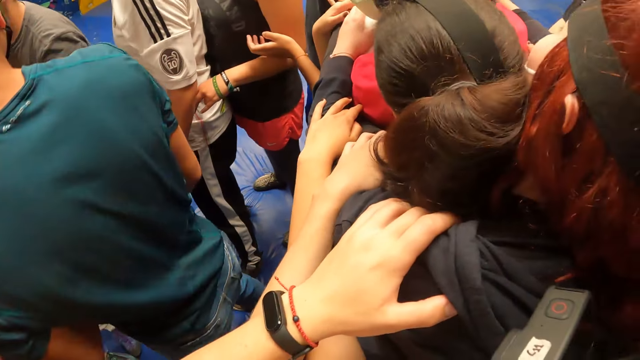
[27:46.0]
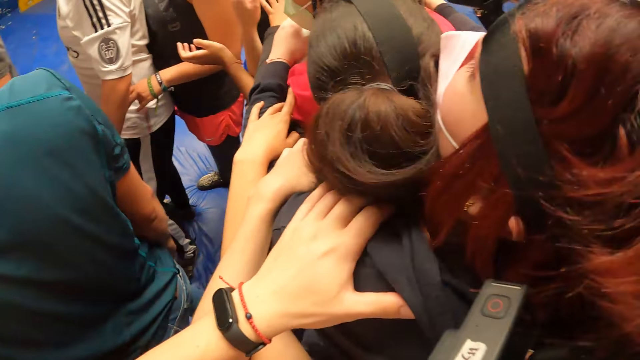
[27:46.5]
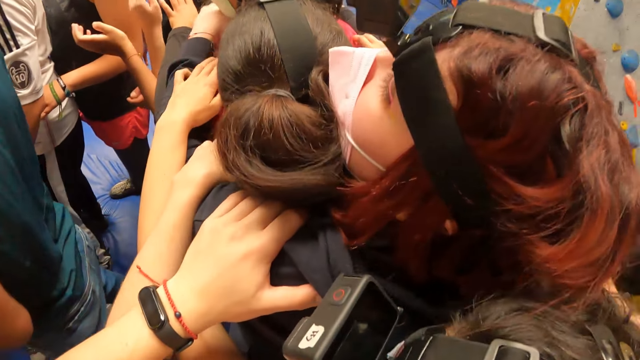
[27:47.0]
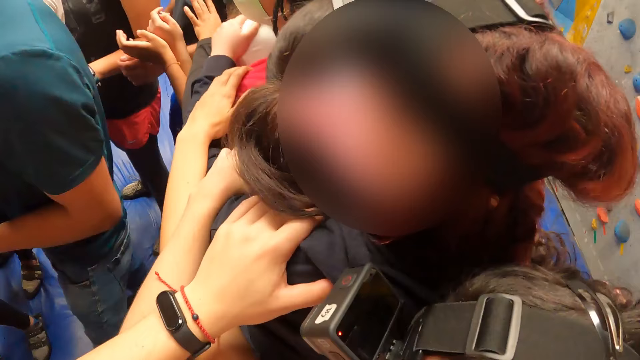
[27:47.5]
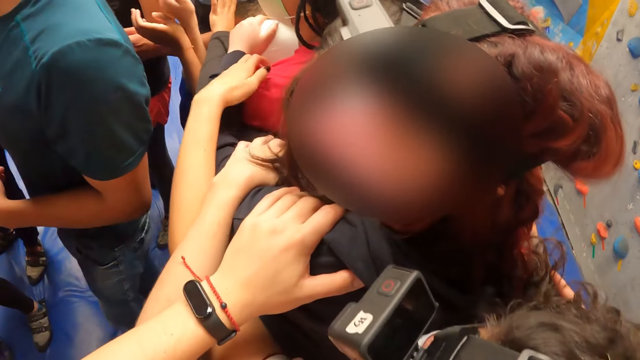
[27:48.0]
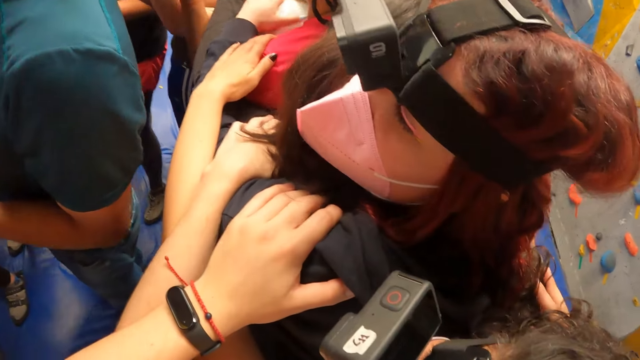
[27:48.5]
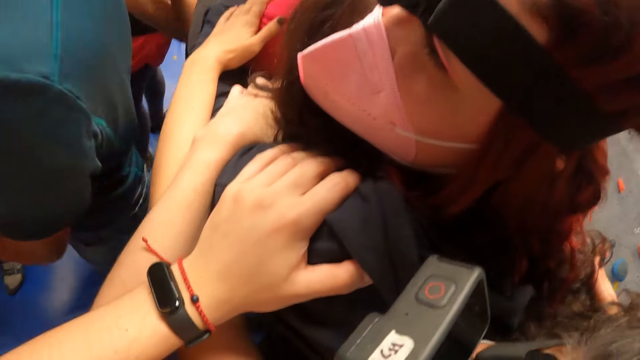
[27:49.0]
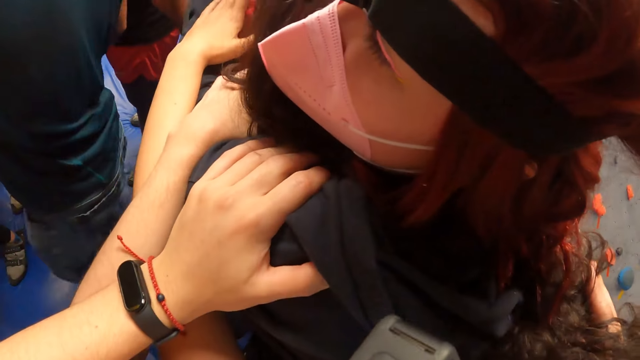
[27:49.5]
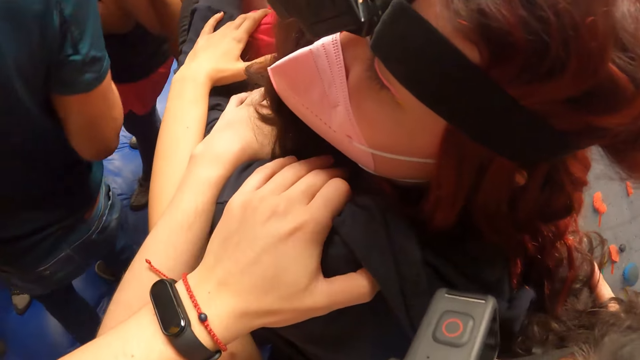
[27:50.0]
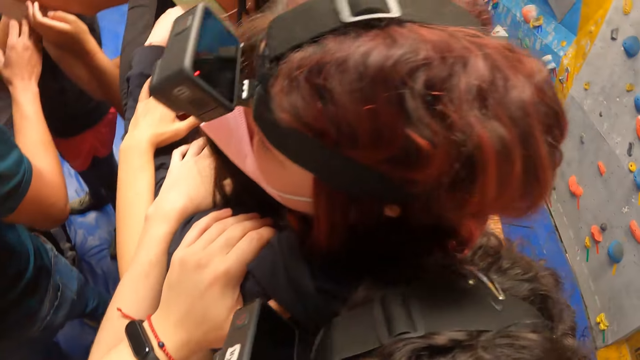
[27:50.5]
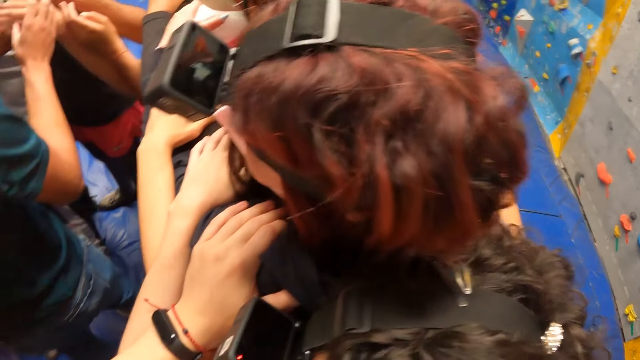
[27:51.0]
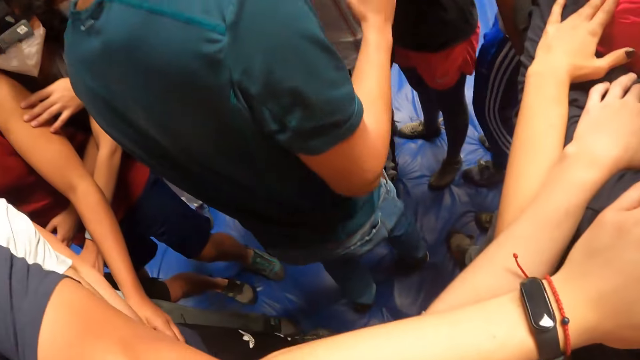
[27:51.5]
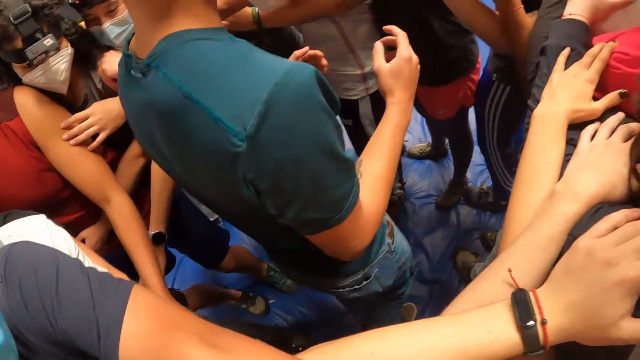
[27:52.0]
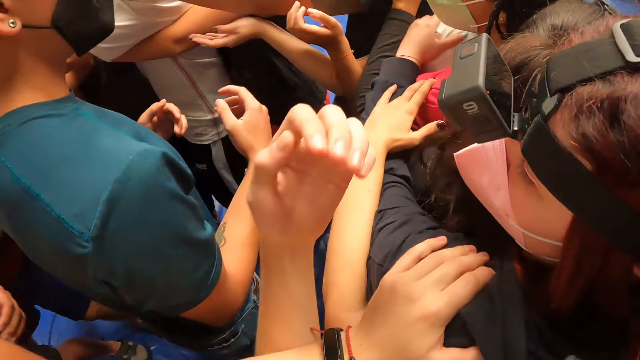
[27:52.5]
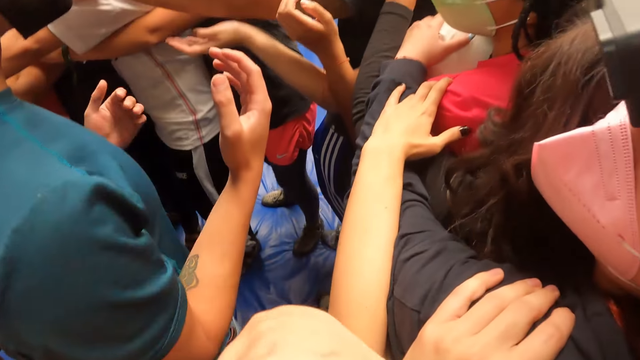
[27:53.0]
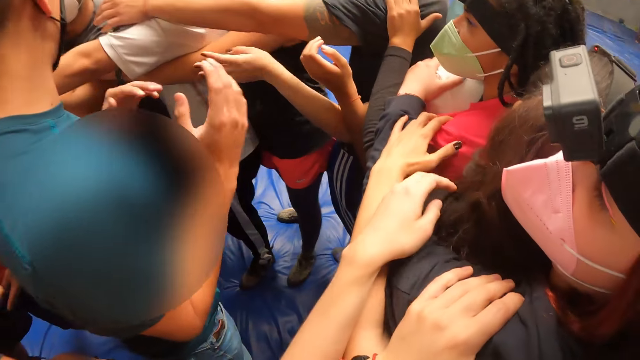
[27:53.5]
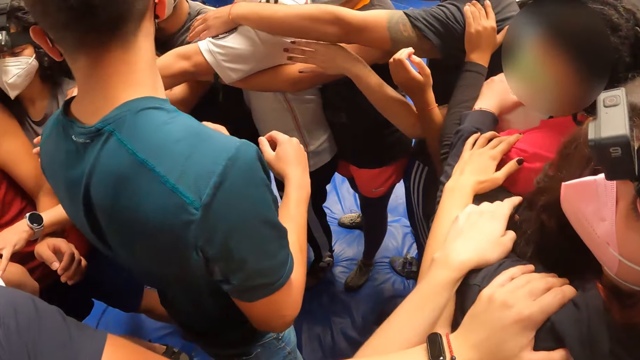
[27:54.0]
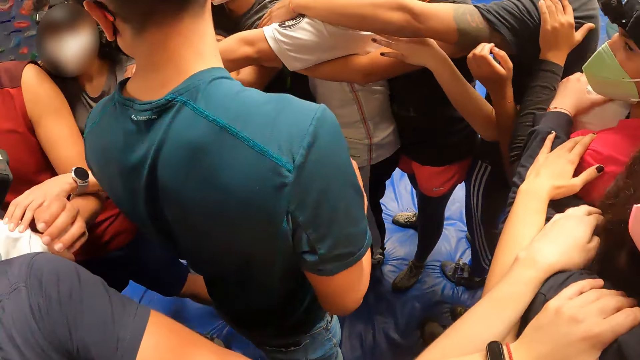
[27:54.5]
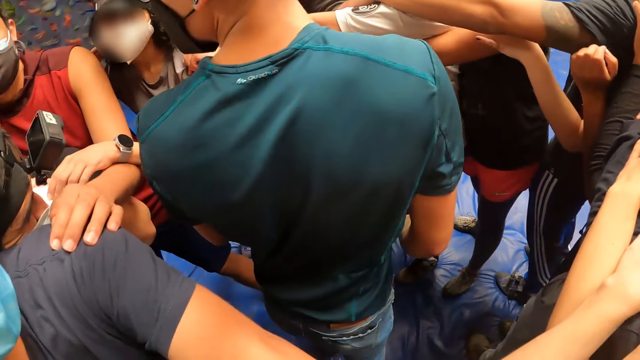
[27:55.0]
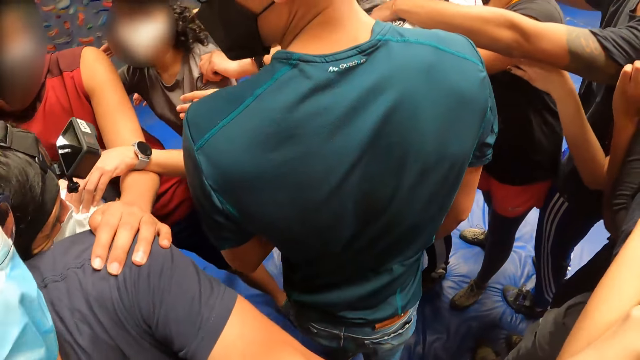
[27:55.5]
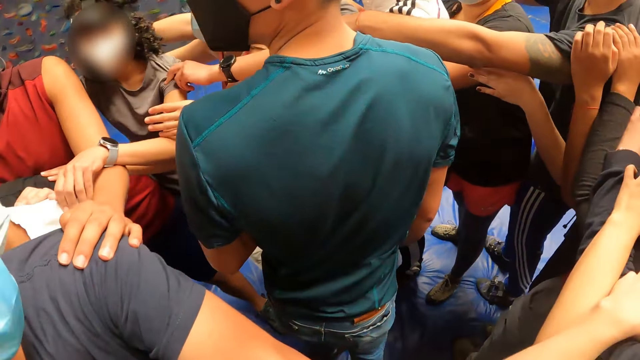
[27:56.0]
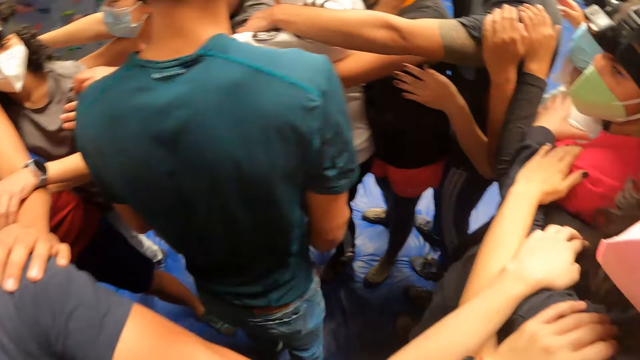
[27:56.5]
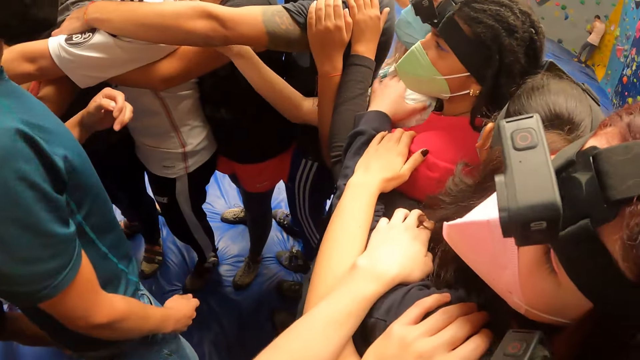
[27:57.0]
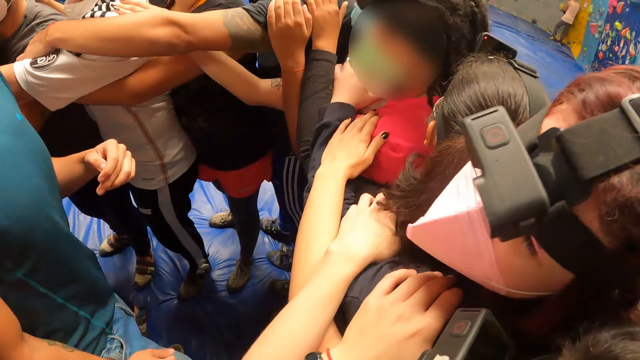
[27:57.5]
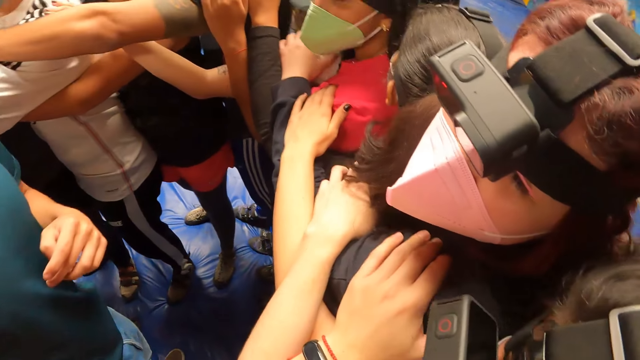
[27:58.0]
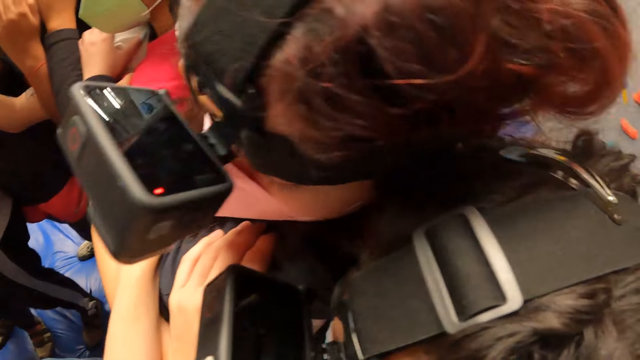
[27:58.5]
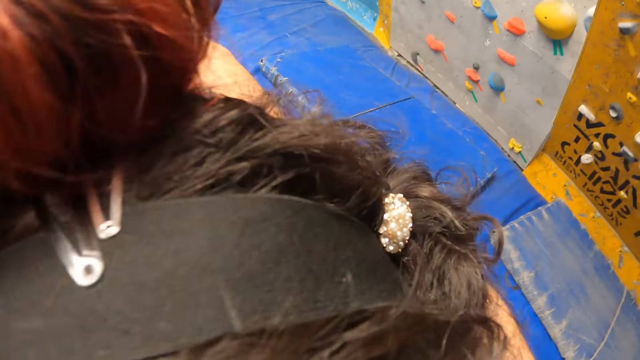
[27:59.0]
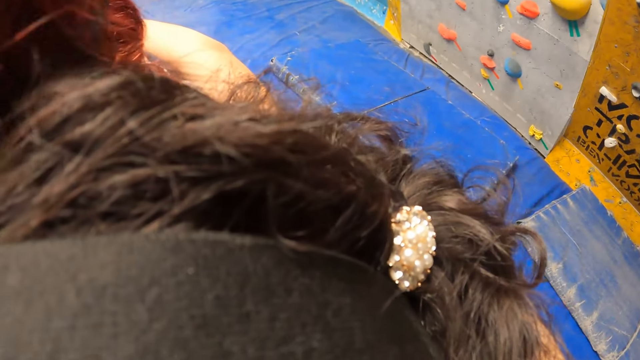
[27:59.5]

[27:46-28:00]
A man turns around, walks around the circle, gestures his hands and turns around.

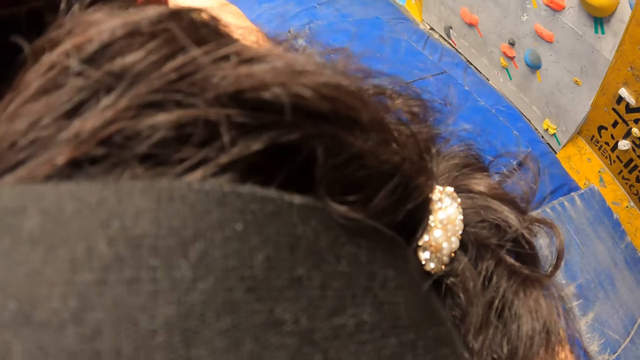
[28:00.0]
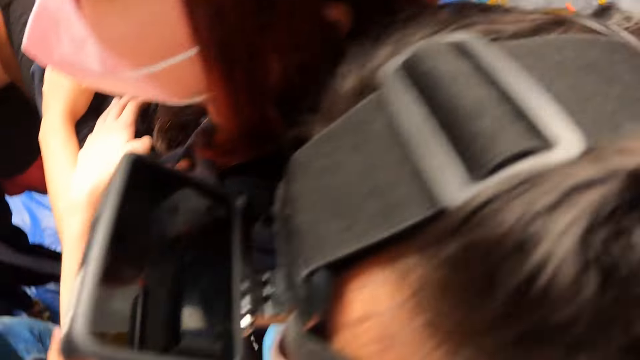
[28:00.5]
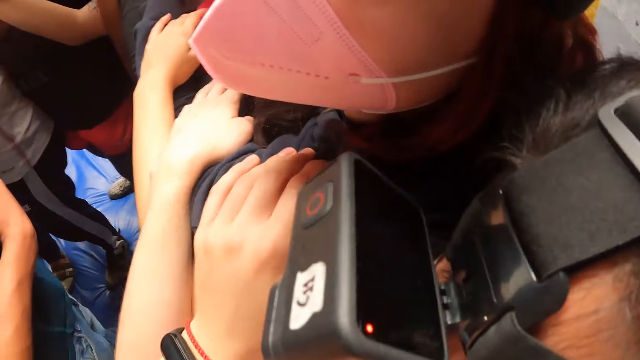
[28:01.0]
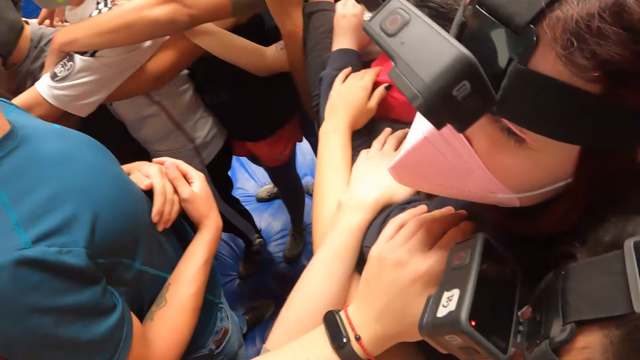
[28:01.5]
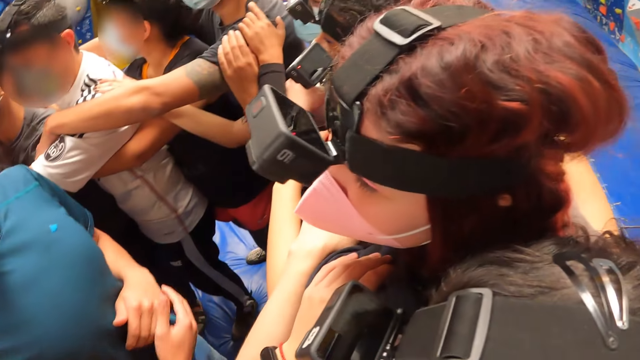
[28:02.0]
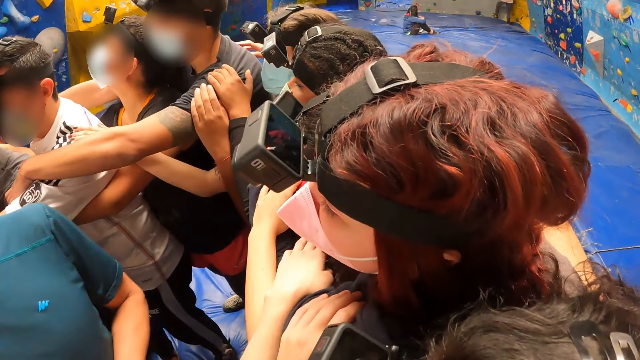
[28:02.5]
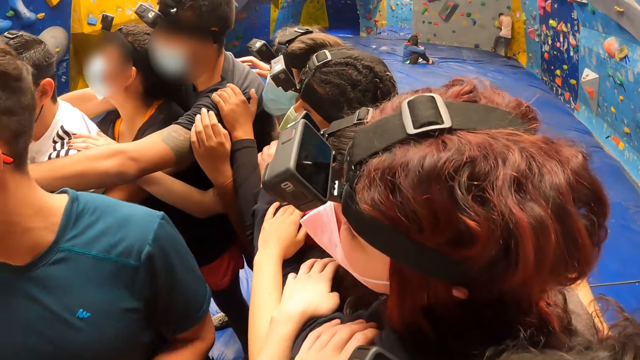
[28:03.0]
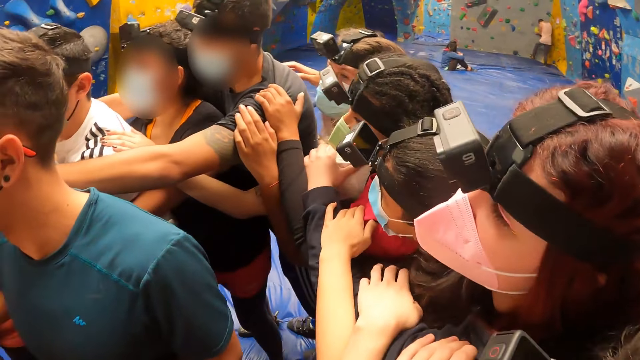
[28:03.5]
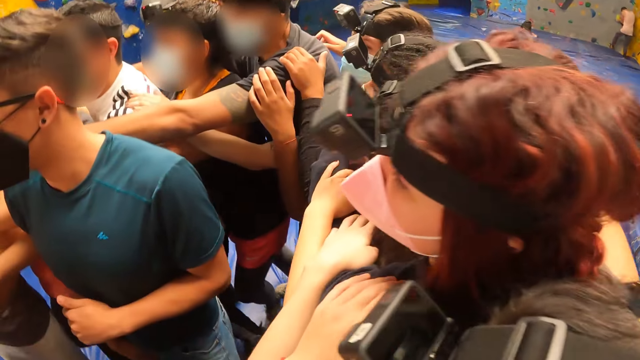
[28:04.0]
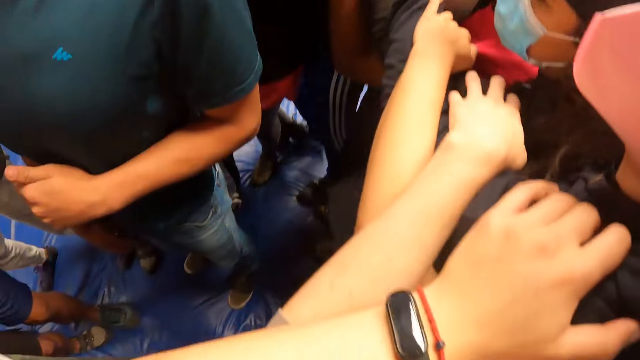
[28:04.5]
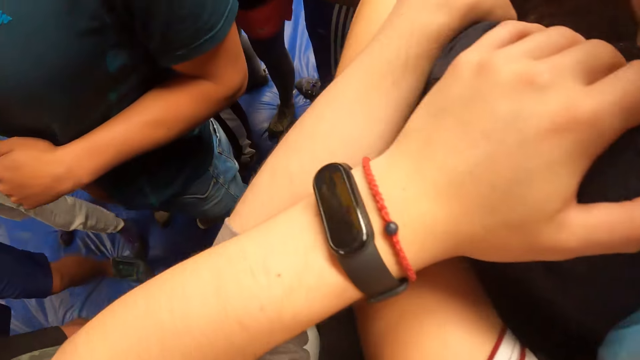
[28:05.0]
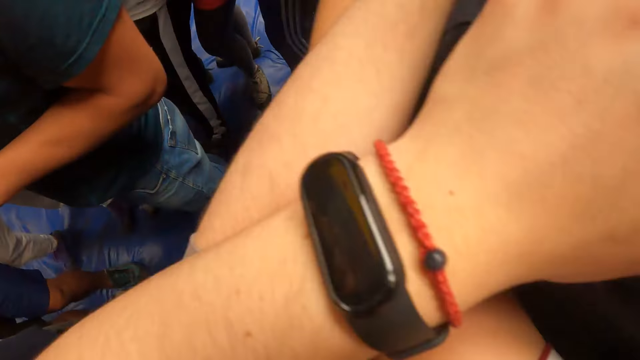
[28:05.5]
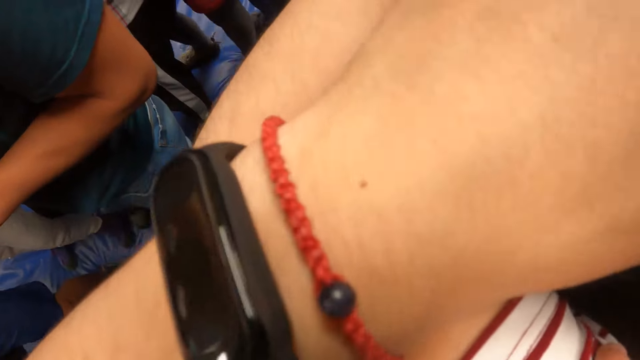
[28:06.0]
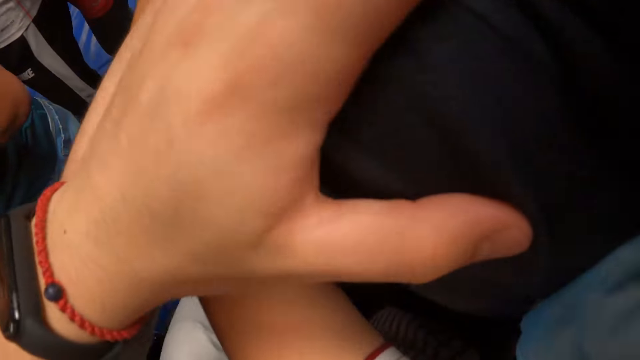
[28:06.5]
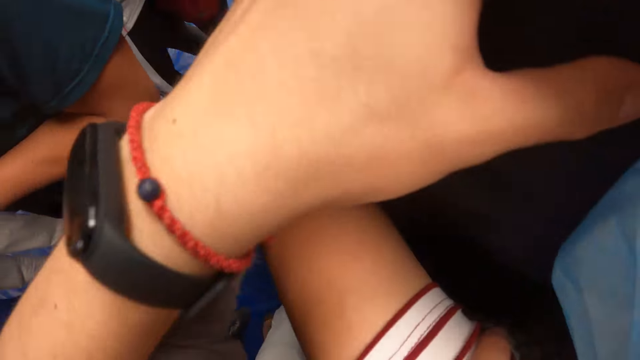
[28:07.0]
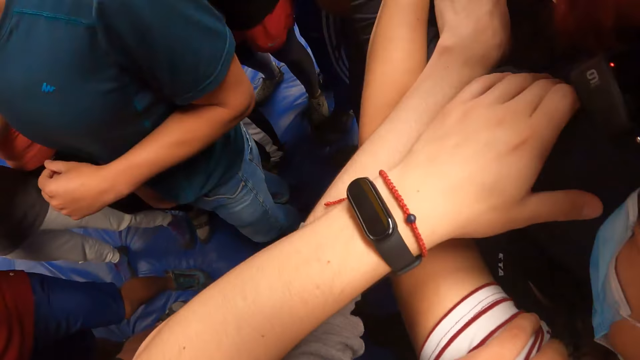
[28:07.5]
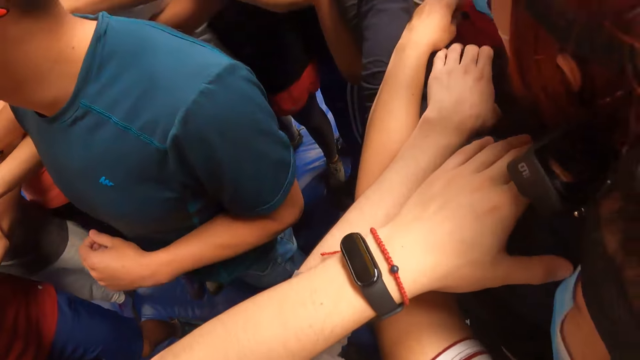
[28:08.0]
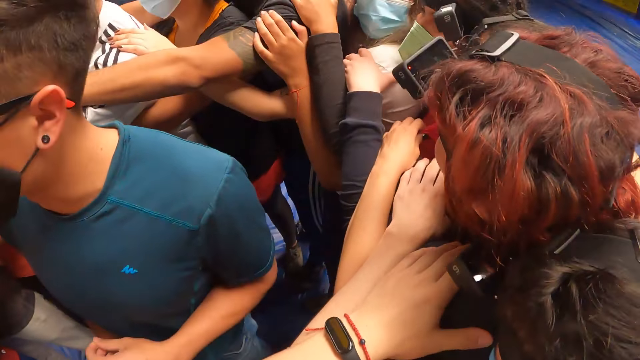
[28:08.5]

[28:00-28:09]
A man holds his hands together. The man turns around. The camera wearer looks at the watch.
